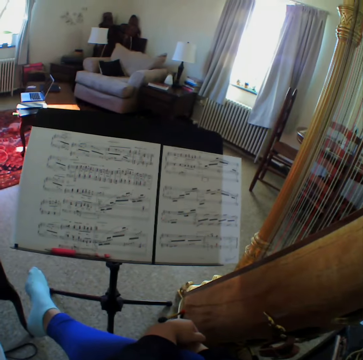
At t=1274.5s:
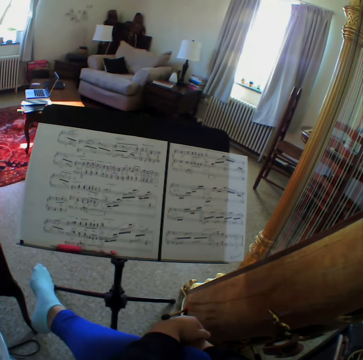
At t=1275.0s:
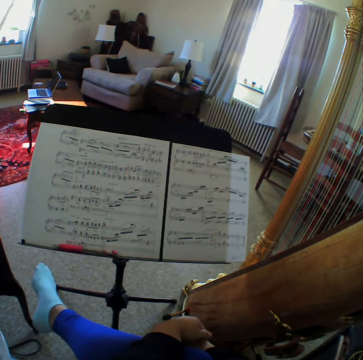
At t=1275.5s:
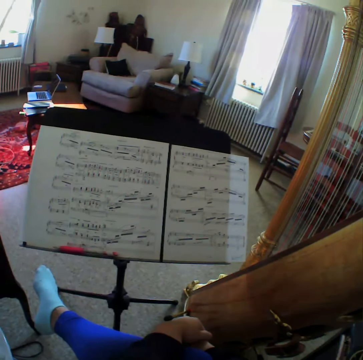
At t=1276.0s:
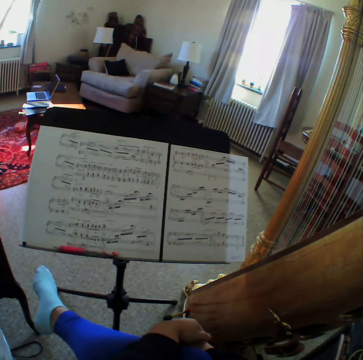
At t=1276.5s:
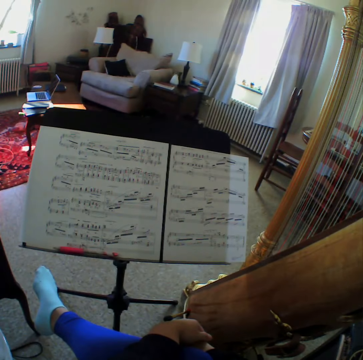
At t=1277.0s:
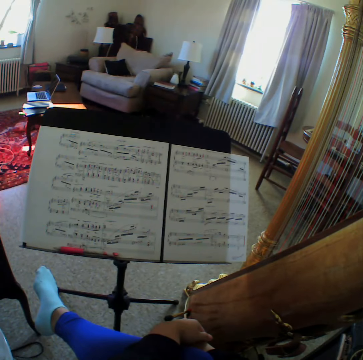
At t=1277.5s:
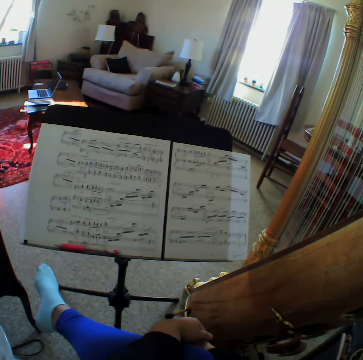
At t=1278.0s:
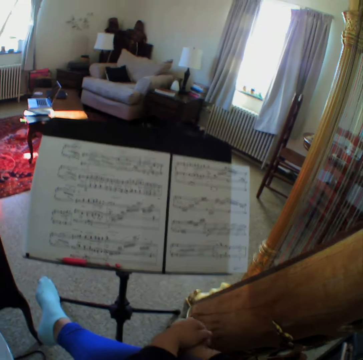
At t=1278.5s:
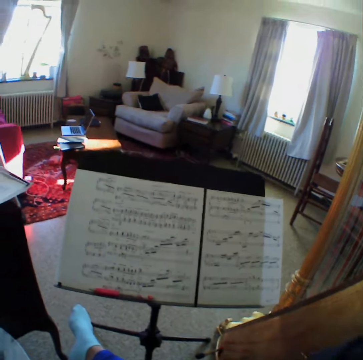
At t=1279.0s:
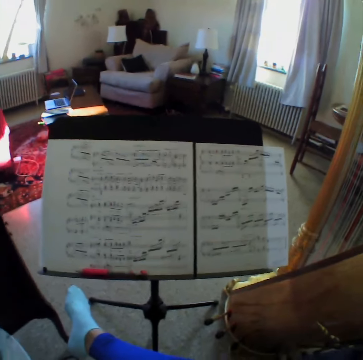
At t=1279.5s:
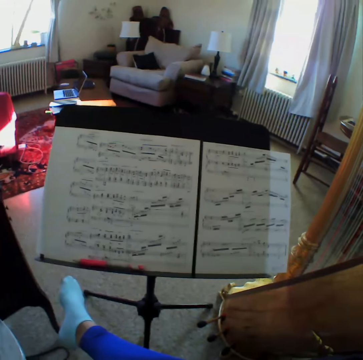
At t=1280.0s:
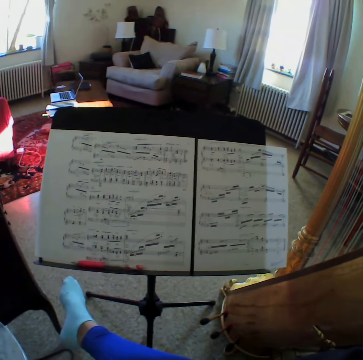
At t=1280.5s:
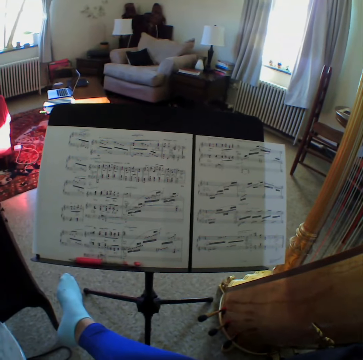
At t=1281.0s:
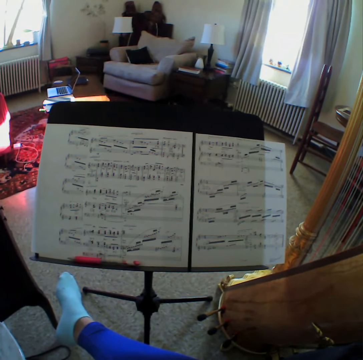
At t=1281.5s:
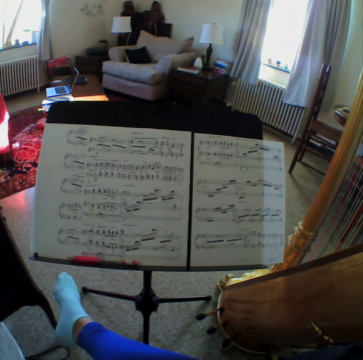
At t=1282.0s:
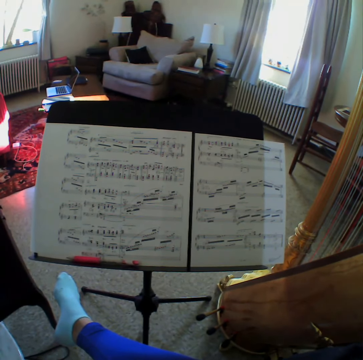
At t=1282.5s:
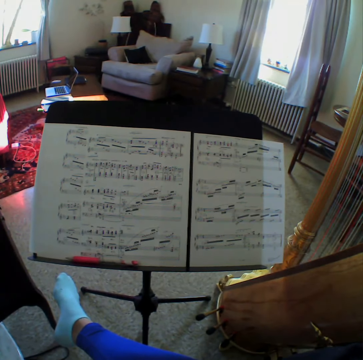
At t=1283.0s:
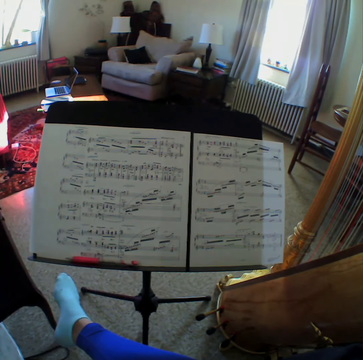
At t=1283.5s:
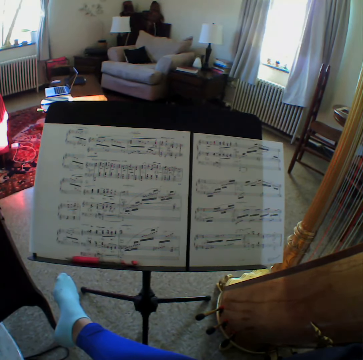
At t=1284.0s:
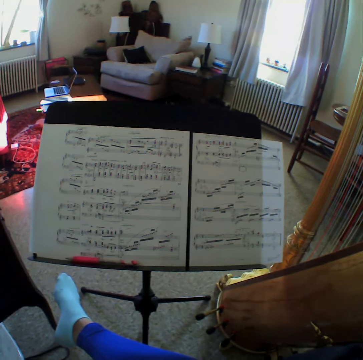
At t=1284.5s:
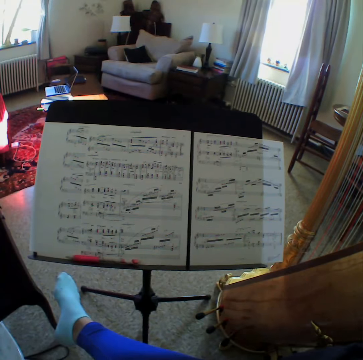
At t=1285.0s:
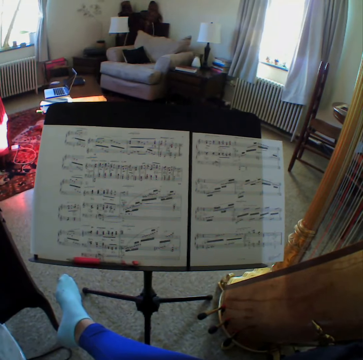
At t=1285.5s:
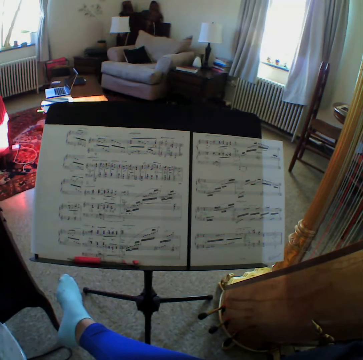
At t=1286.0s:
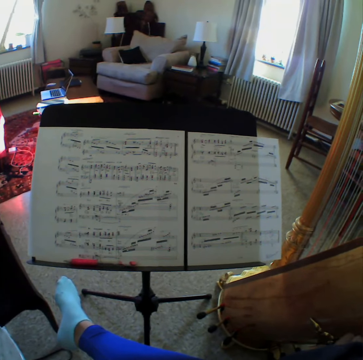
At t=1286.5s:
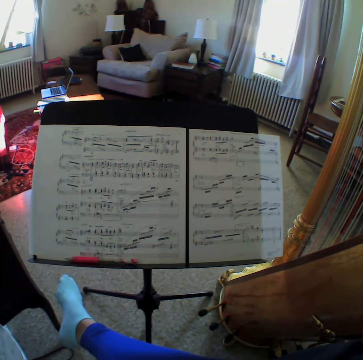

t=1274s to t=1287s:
The camera wearer reads the music paper.

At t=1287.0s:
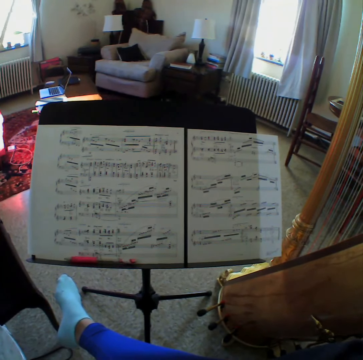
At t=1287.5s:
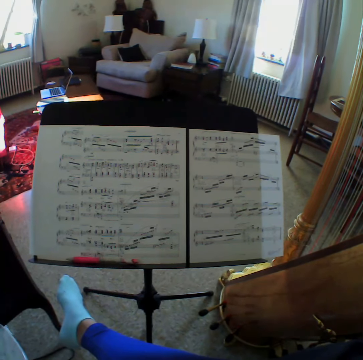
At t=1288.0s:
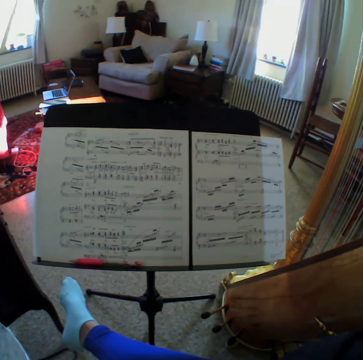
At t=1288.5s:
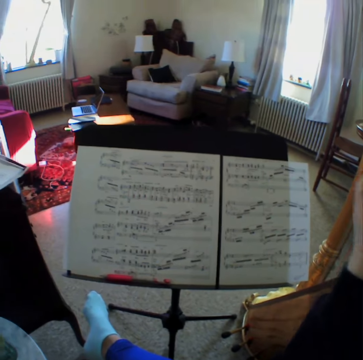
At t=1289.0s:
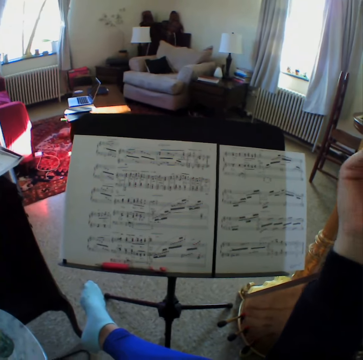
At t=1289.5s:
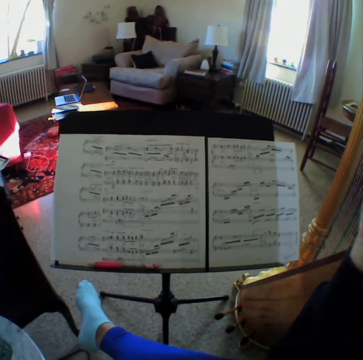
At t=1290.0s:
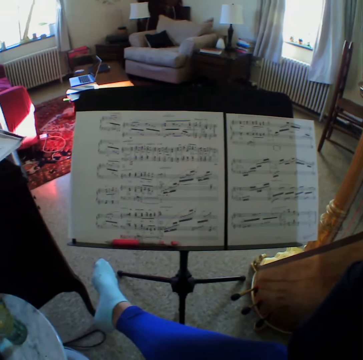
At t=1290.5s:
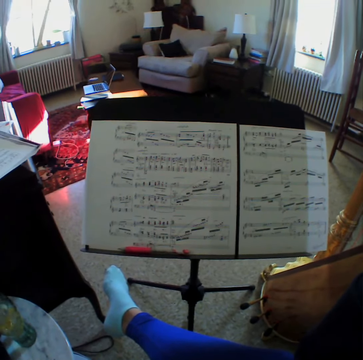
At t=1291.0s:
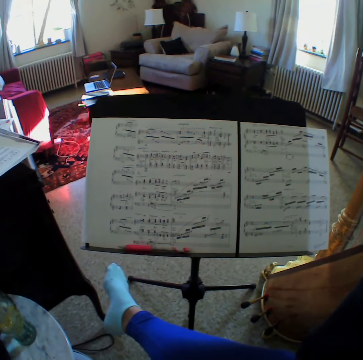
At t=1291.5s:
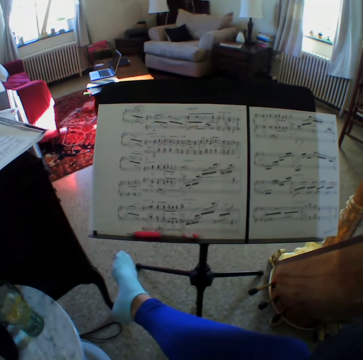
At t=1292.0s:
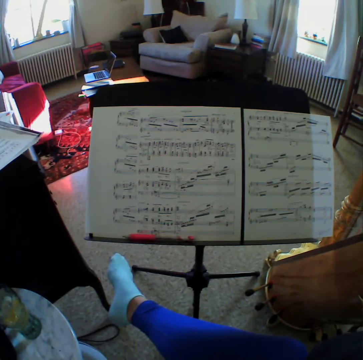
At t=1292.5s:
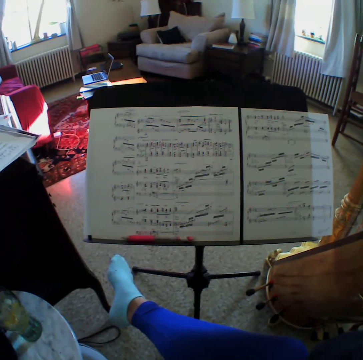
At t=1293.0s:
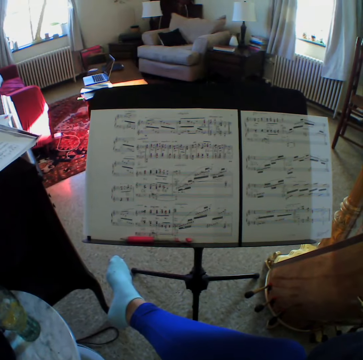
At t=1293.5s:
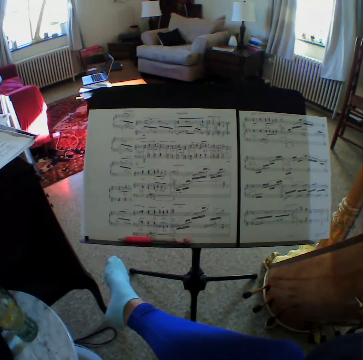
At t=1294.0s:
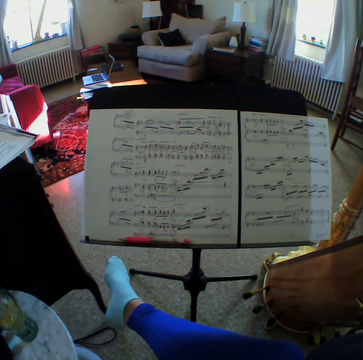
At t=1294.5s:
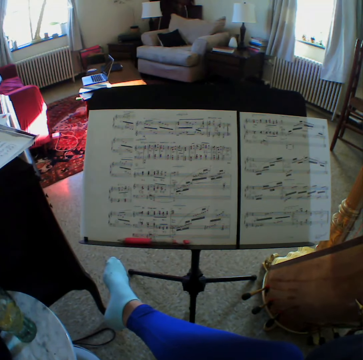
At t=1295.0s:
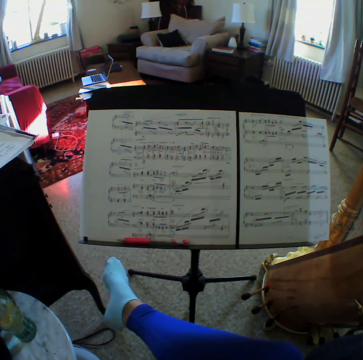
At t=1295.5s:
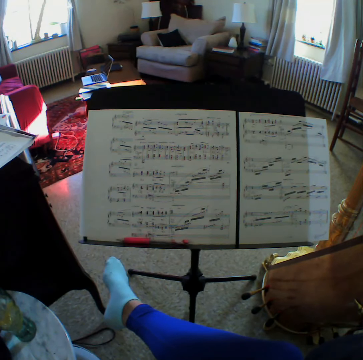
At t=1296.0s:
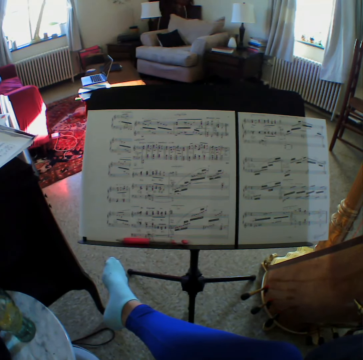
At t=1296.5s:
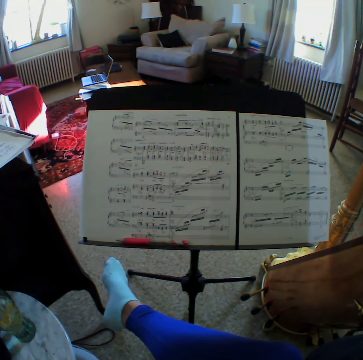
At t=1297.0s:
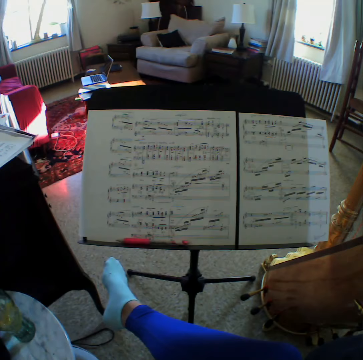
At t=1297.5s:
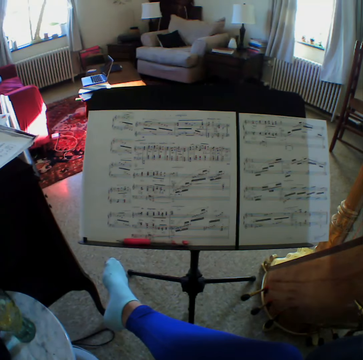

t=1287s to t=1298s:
The camera wearer holds something. They read the music paper.

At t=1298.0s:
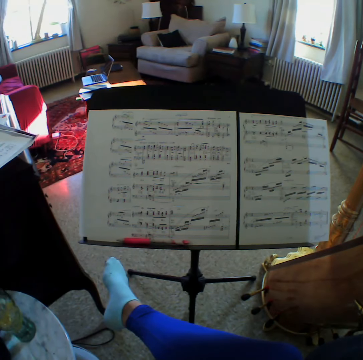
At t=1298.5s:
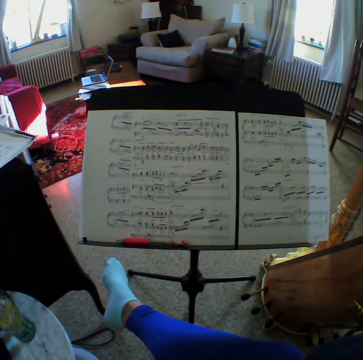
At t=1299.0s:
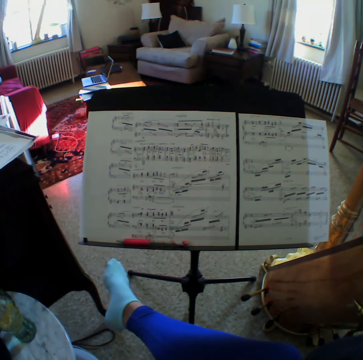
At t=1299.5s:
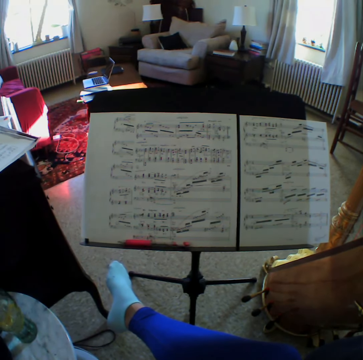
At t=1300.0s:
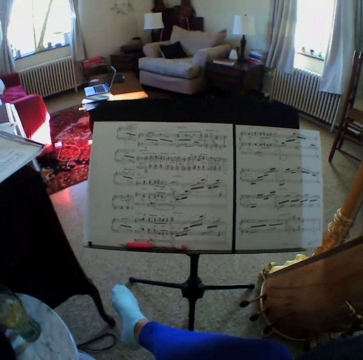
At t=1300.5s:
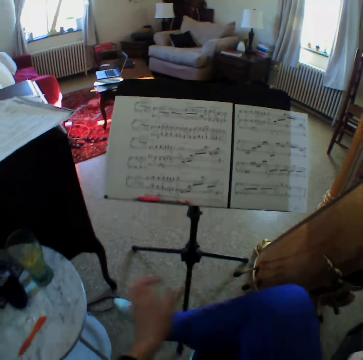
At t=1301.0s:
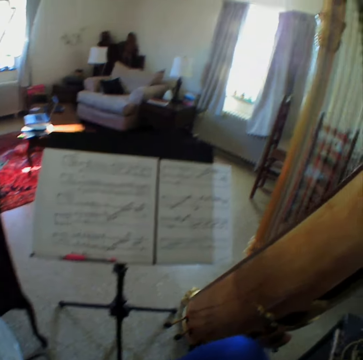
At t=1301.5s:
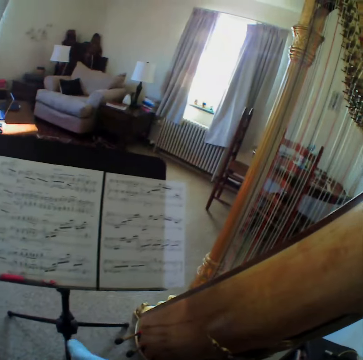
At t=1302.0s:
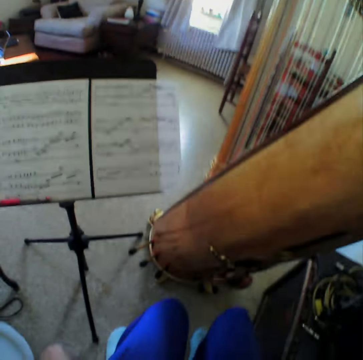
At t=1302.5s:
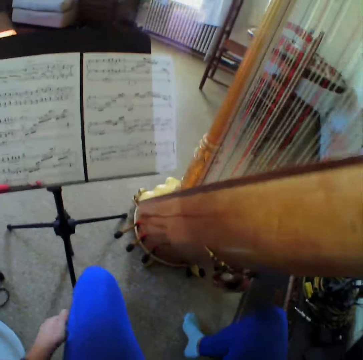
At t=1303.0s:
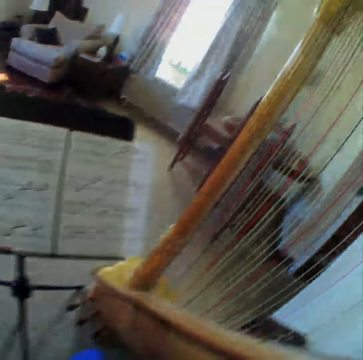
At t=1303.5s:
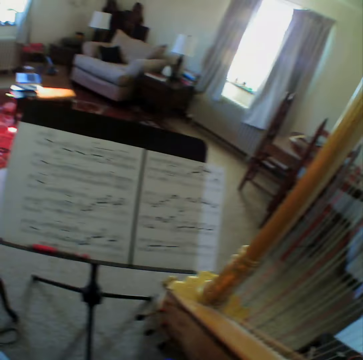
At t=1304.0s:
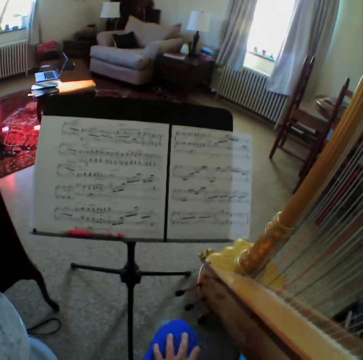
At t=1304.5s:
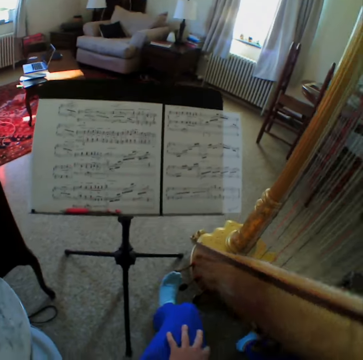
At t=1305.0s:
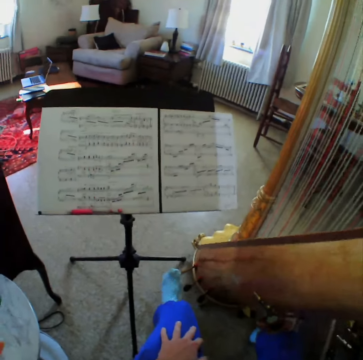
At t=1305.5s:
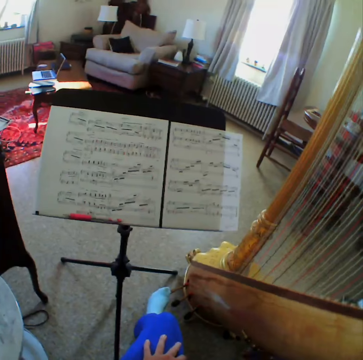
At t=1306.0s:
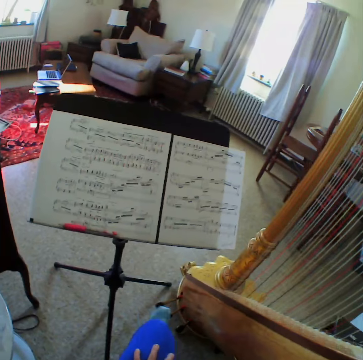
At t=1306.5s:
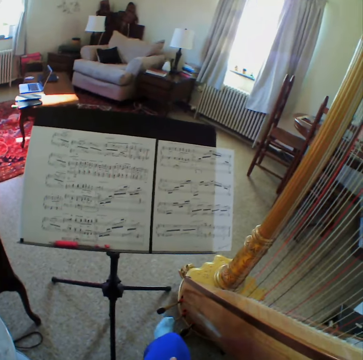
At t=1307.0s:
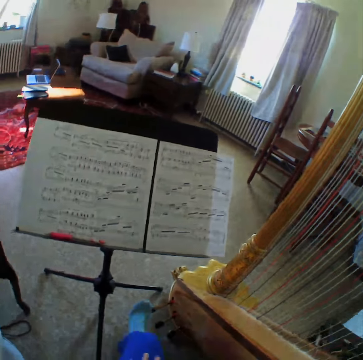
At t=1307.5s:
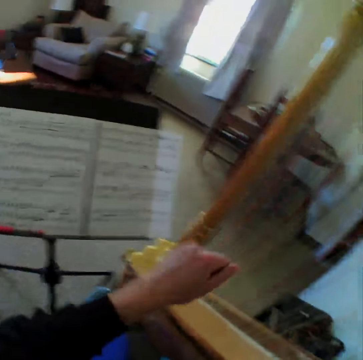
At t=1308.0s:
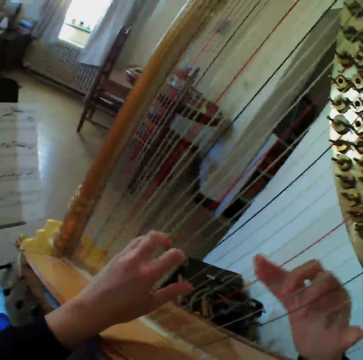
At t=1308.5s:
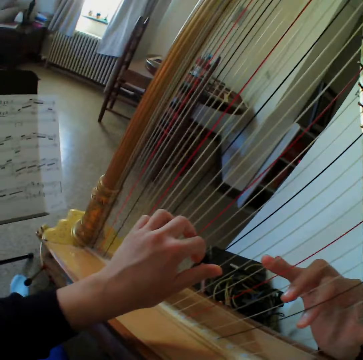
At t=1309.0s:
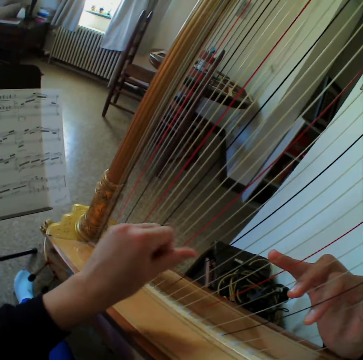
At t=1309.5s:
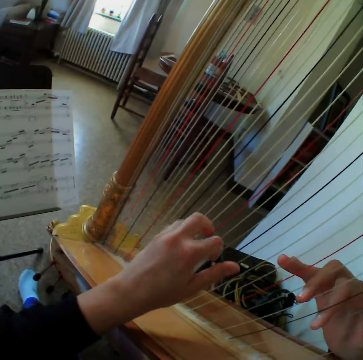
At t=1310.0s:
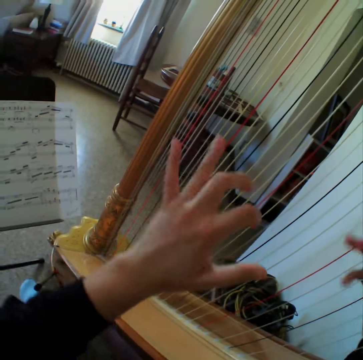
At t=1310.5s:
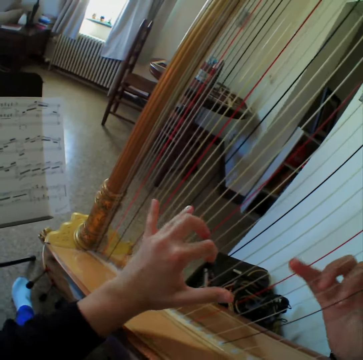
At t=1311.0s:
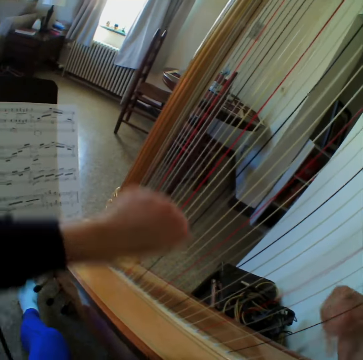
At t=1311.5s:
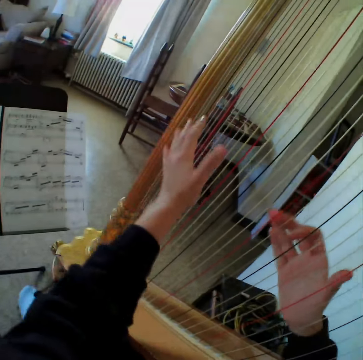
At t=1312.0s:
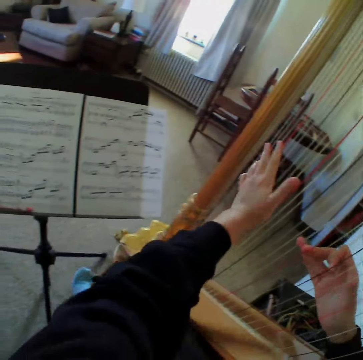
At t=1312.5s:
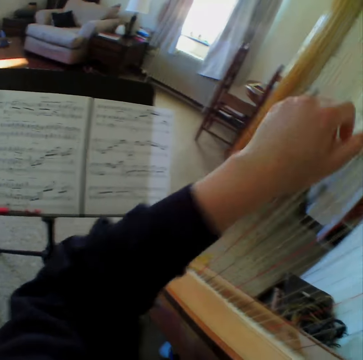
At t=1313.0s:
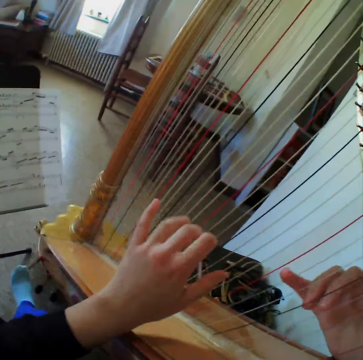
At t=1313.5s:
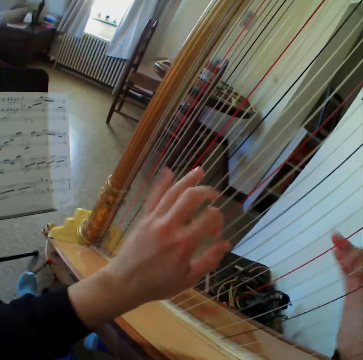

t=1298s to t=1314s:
The camera wearer holds the leg. They read the music paper. They touch the harp. They step on the guitar. They play the harp again.
